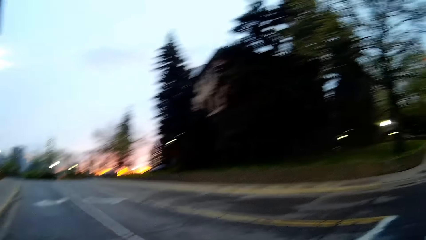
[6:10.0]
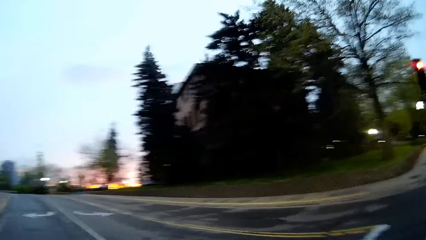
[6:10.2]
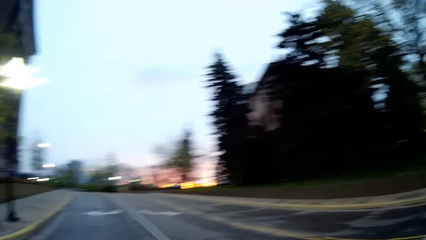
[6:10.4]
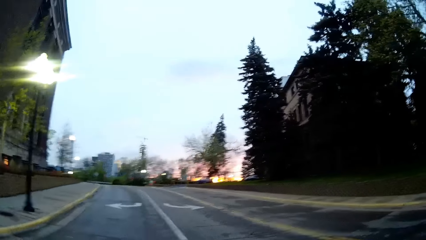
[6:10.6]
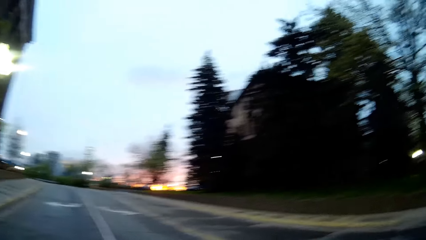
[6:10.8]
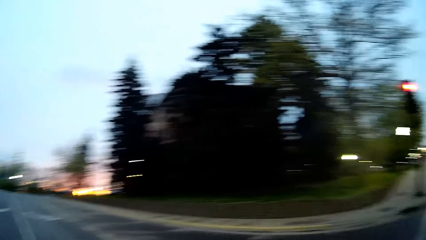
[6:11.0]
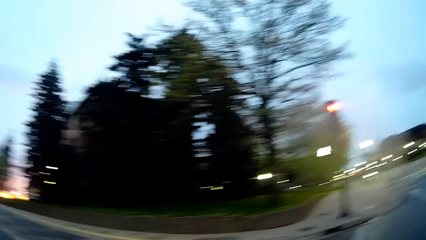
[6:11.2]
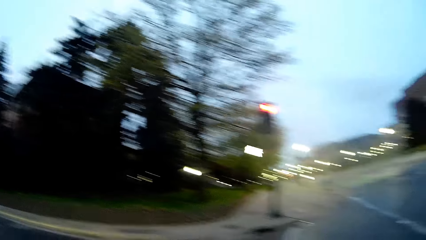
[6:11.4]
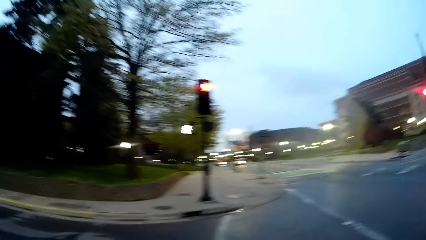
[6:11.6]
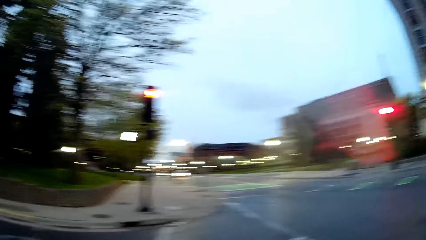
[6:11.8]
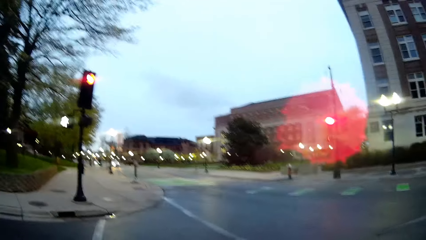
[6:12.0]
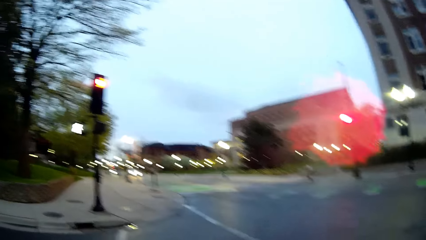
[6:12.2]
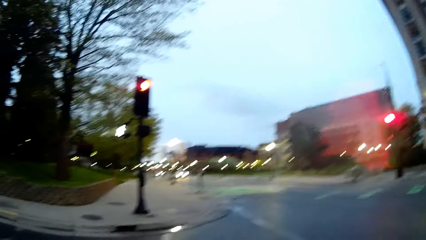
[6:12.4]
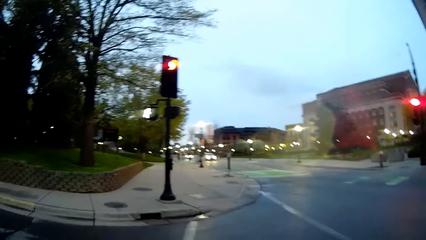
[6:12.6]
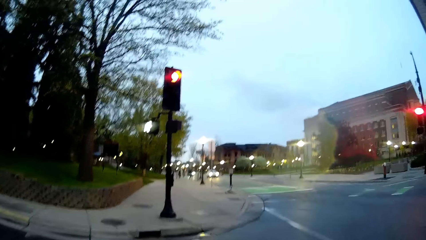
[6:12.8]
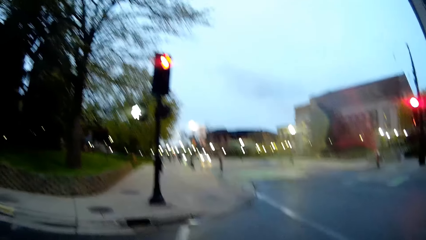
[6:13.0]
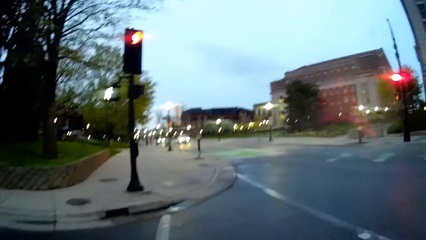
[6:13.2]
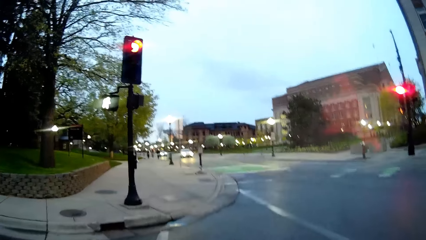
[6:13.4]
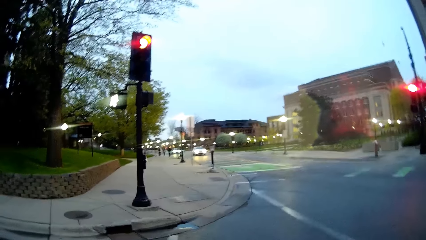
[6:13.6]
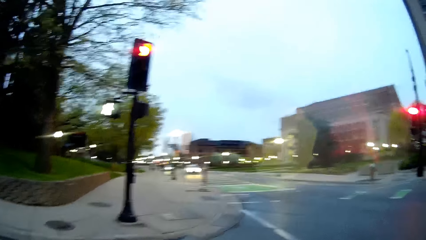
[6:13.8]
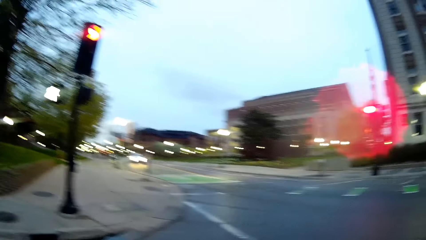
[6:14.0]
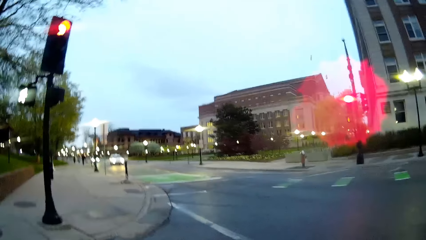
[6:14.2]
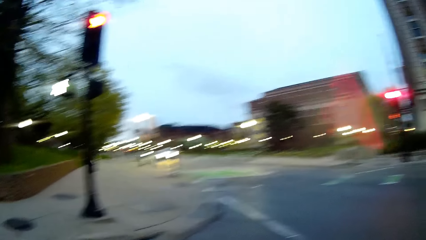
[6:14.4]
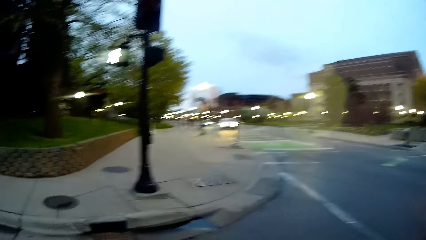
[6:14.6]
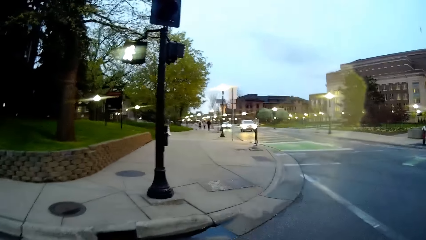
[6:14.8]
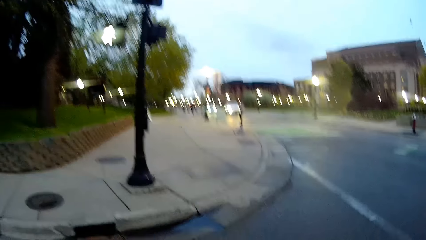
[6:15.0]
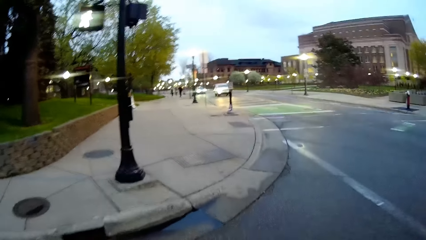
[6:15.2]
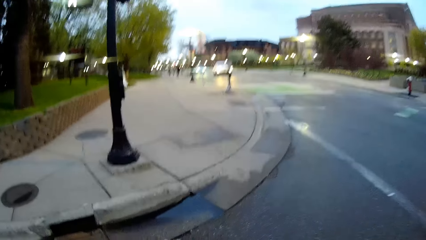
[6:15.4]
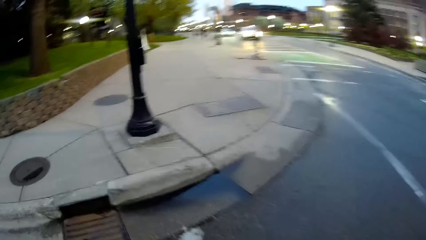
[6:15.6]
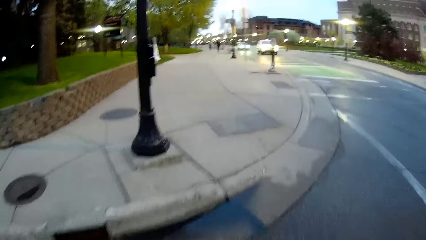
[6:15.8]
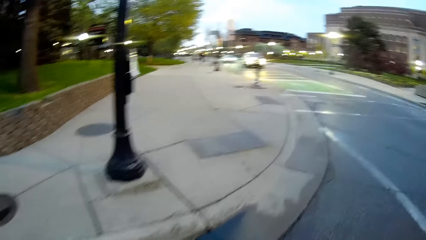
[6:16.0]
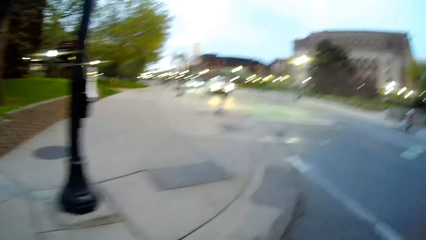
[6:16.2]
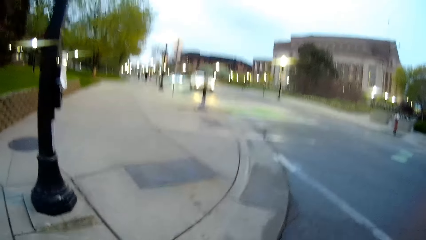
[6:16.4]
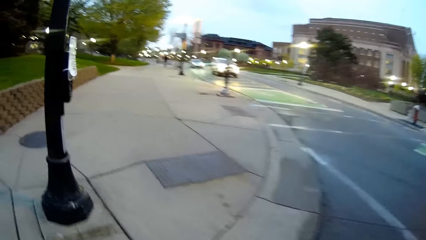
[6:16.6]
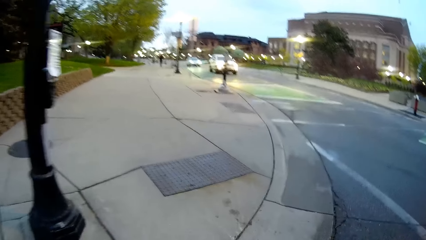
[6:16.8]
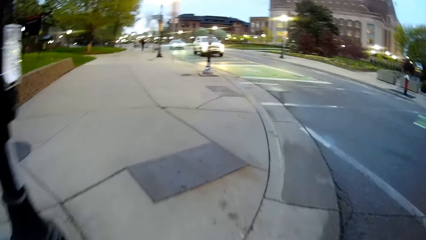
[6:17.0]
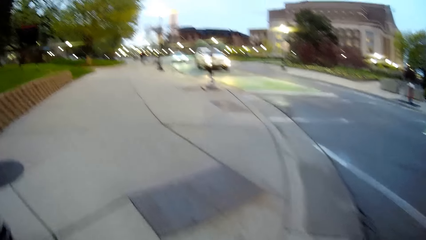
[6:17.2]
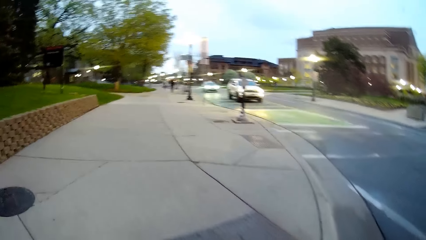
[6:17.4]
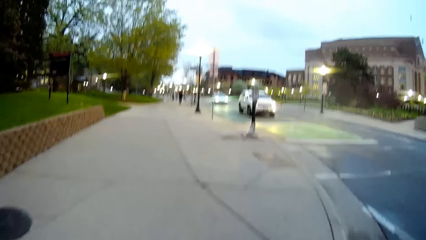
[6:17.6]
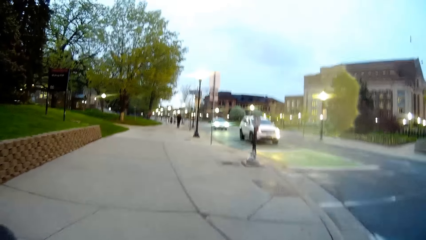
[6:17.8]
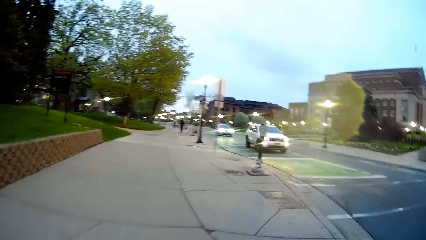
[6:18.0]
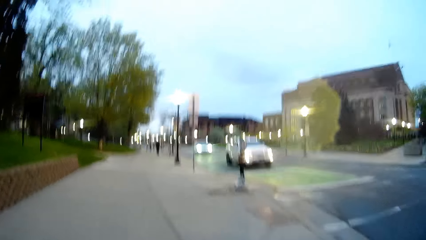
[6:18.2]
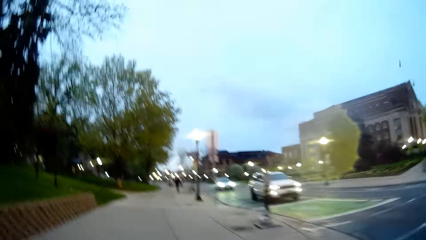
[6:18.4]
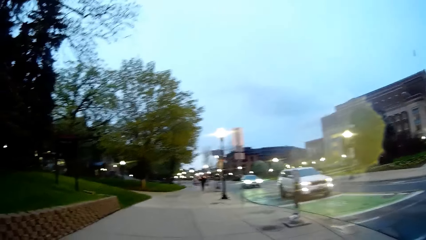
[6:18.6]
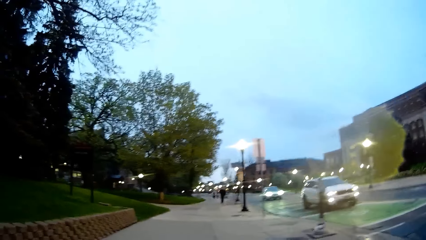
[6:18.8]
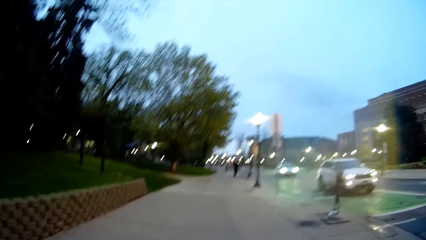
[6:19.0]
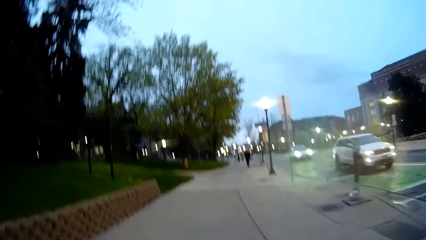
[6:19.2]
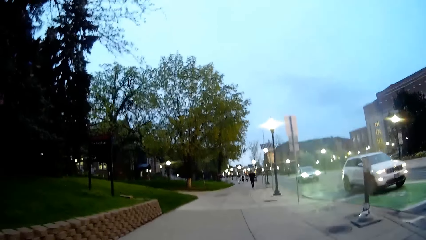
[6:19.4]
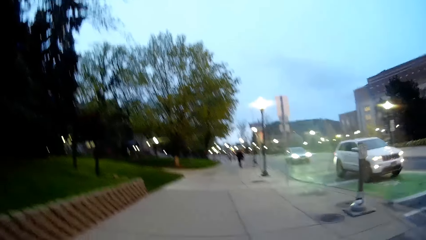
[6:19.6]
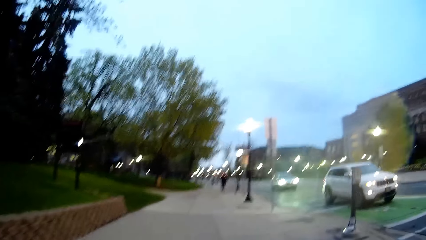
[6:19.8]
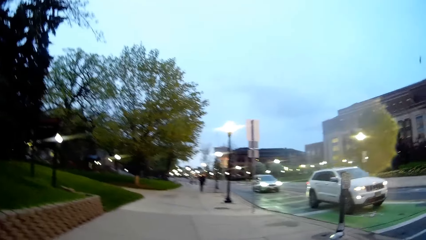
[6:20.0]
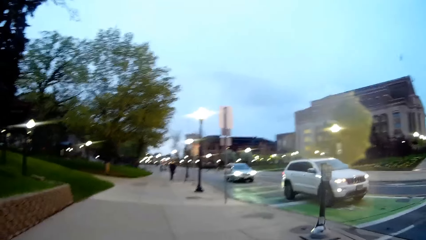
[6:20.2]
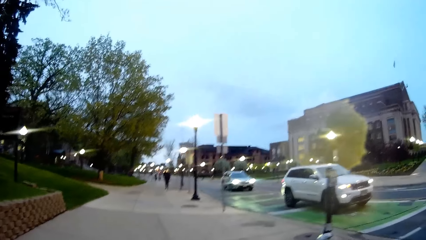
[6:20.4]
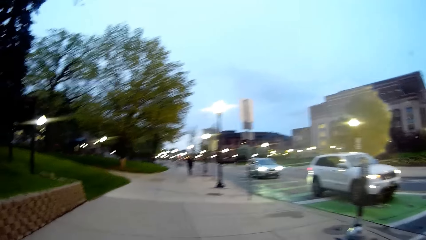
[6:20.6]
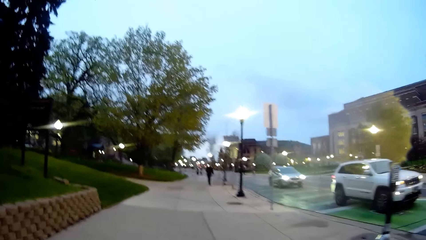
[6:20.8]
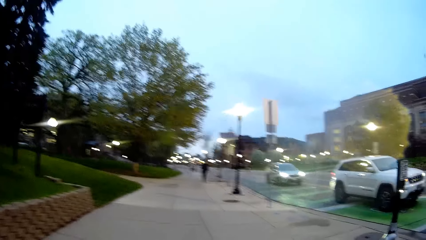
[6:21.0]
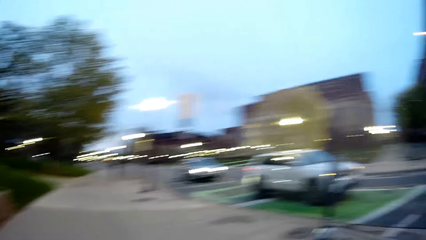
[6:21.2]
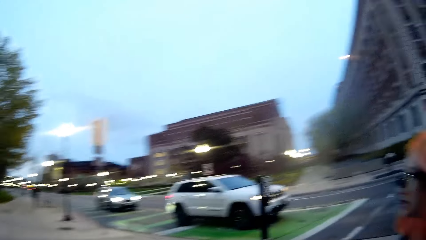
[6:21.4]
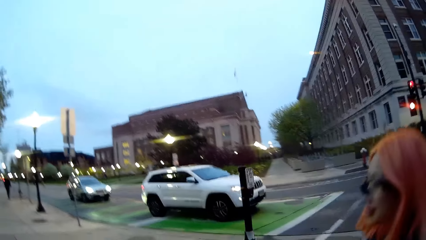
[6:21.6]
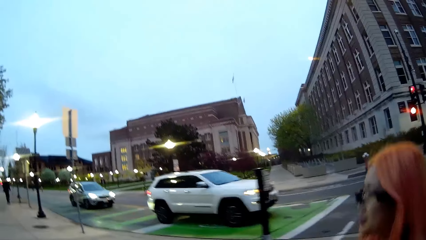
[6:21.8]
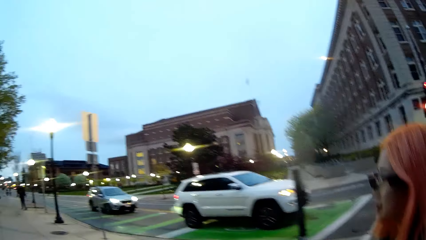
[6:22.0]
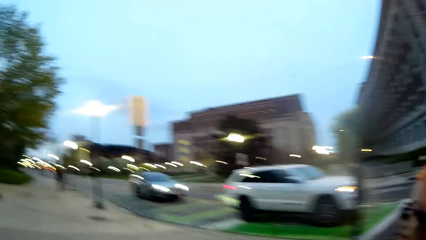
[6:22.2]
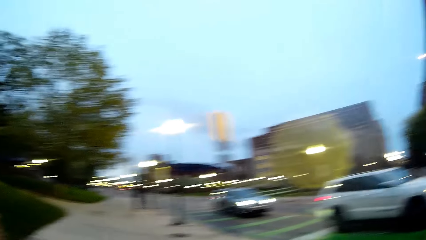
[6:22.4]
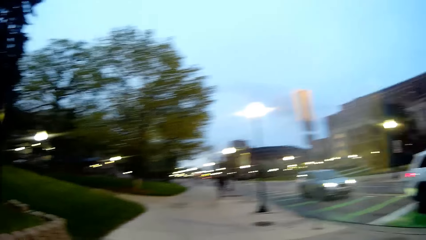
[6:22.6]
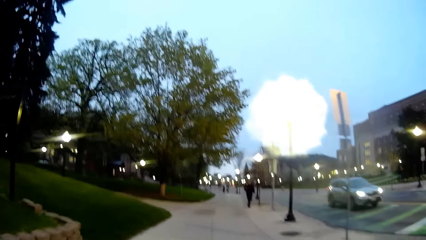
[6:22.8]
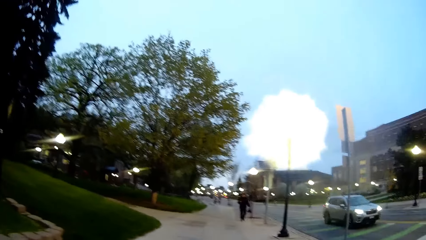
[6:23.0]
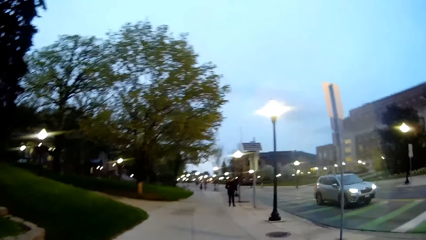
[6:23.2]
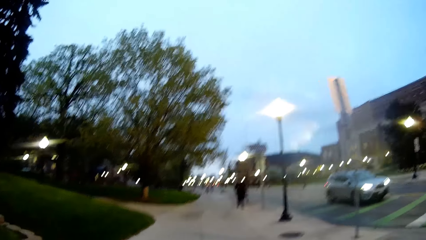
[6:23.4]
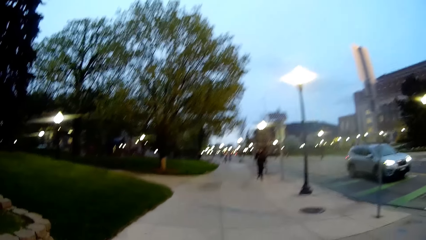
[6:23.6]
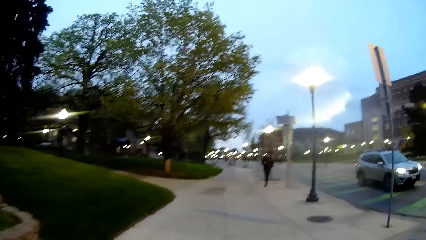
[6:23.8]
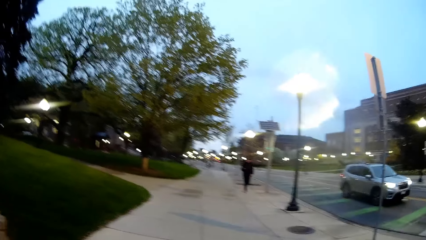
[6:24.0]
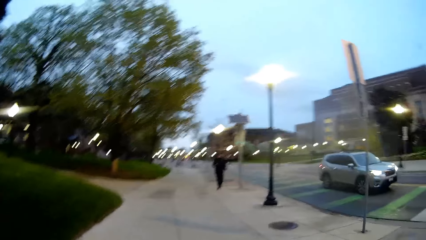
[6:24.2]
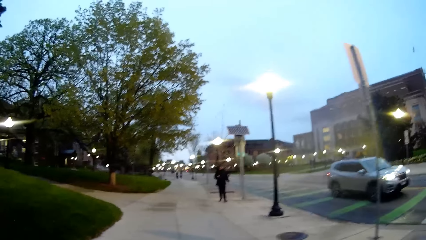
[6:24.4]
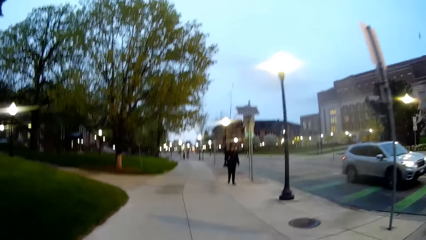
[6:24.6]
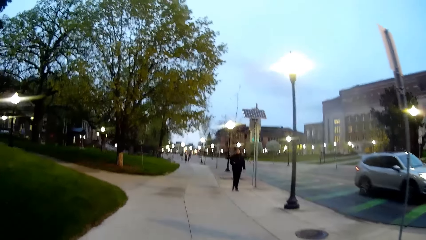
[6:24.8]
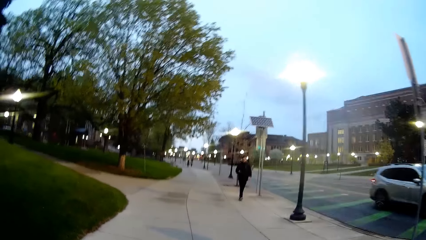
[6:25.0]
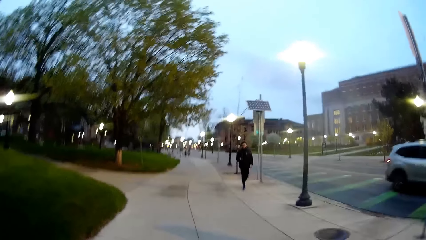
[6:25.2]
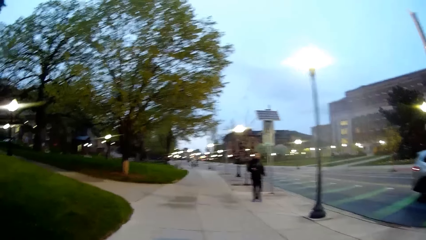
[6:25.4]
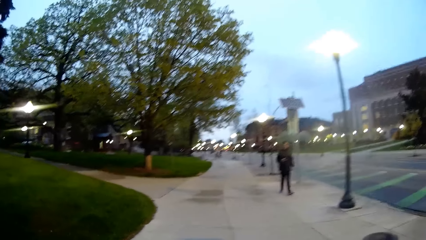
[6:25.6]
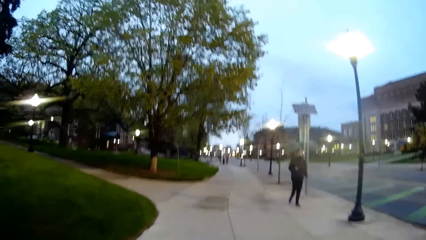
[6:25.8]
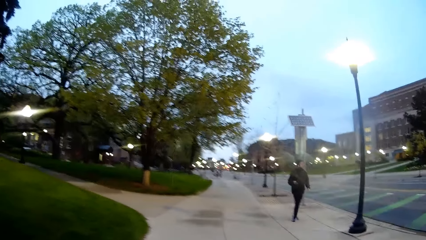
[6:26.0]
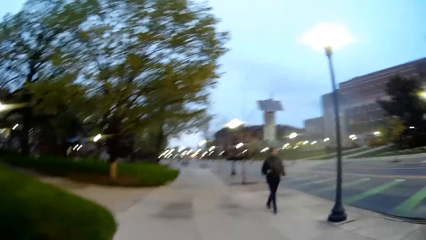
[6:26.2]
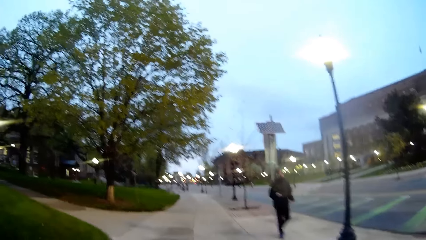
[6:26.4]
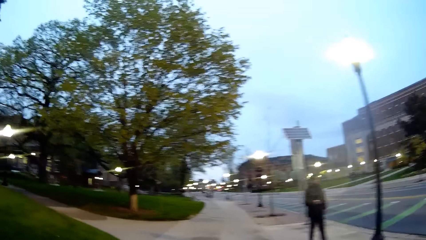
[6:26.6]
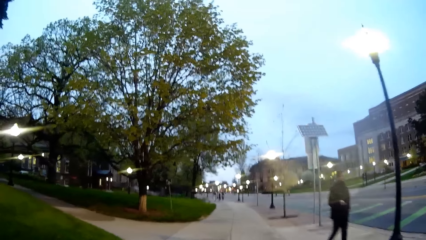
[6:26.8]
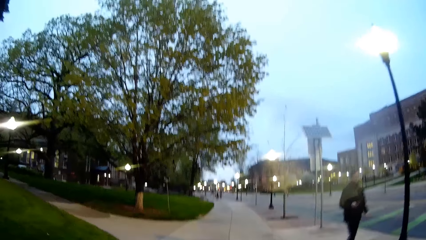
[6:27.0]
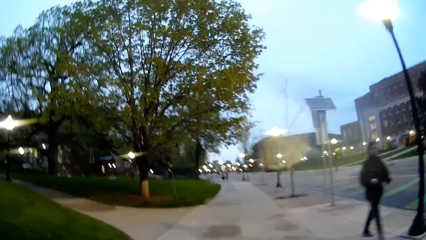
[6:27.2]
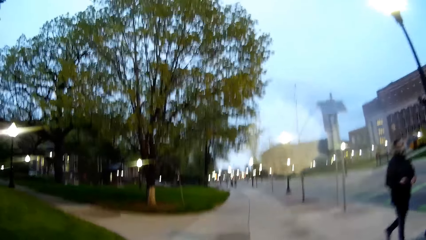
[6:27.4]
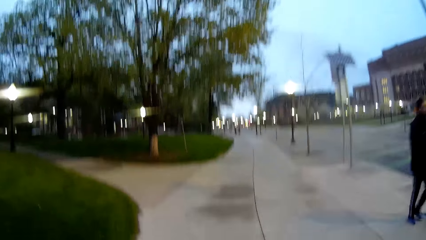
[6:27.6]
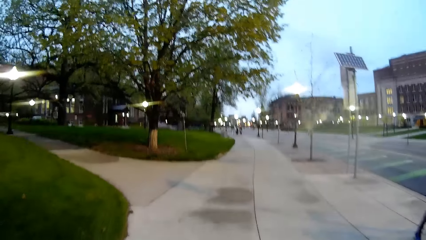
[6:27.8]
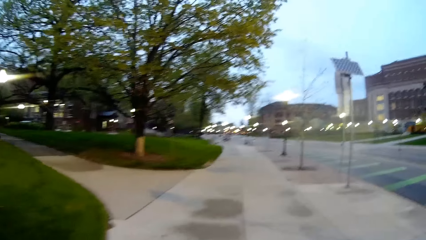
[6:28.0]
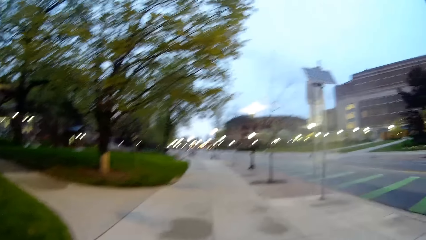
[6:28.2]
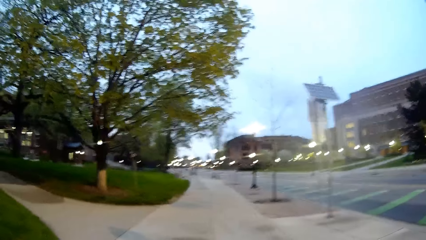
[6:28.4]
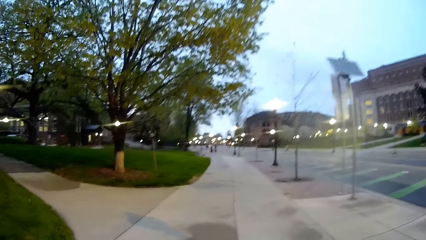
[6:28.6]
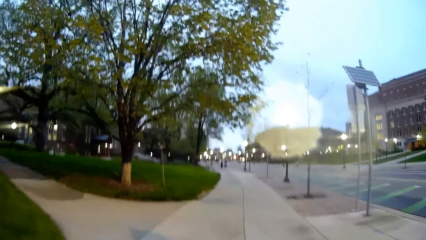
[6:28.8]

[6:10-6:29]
The camera wearer walks down a pavement. The woman walks down the pavement. The camera wearer walks past a white car. A grey car drives past the camera wearer. A person walks on the road. Another woman walks past the camera wearer.
